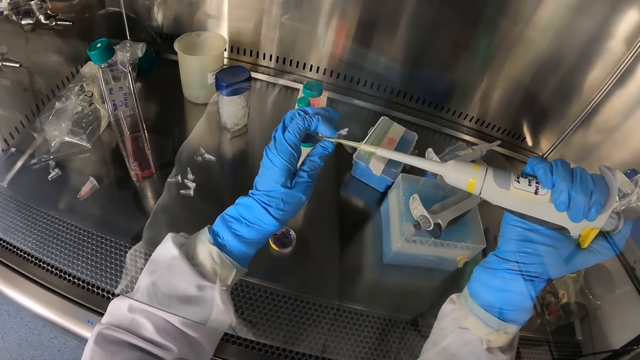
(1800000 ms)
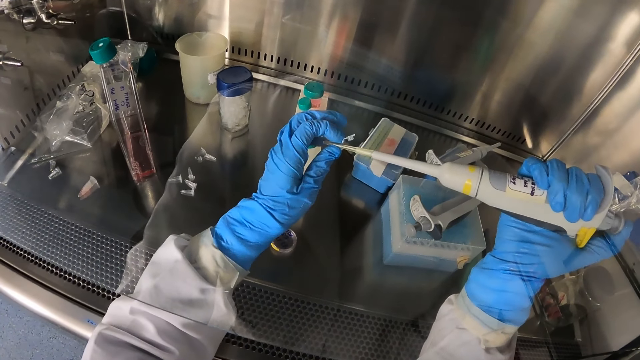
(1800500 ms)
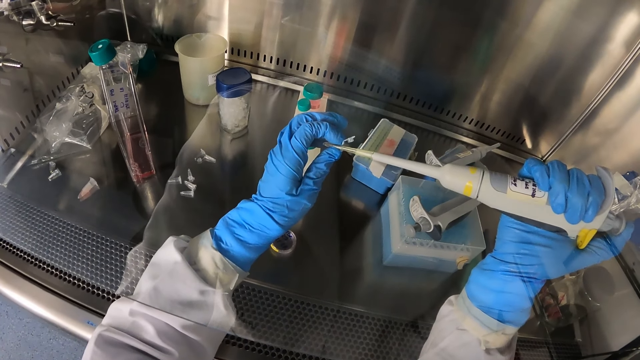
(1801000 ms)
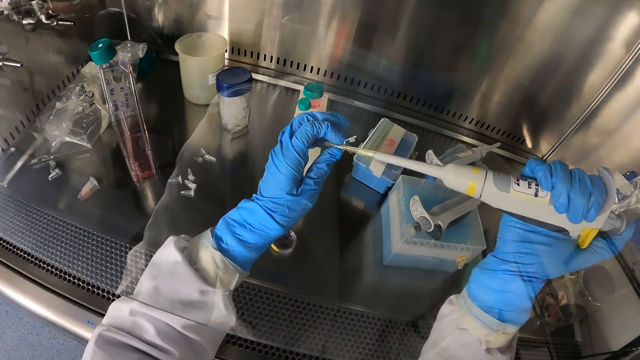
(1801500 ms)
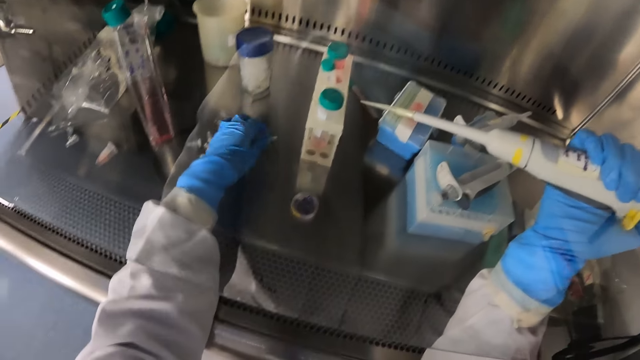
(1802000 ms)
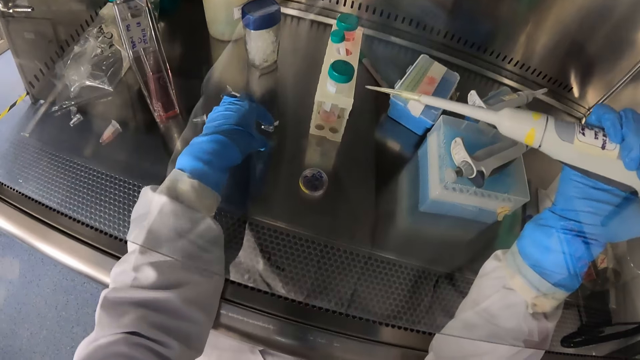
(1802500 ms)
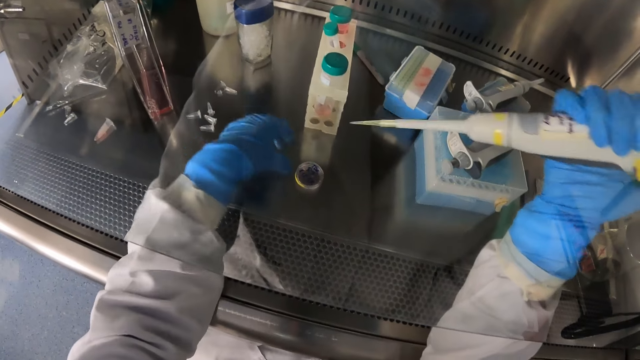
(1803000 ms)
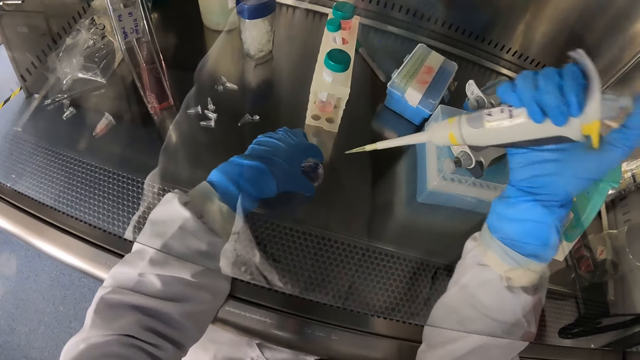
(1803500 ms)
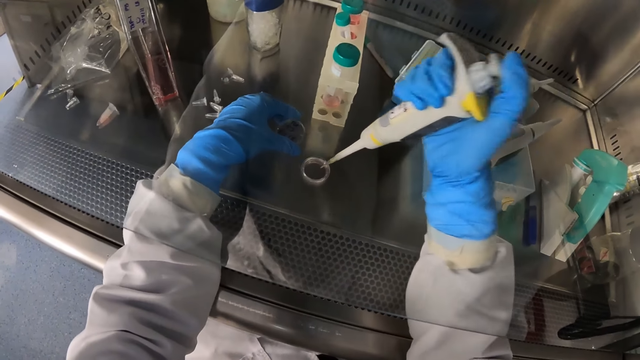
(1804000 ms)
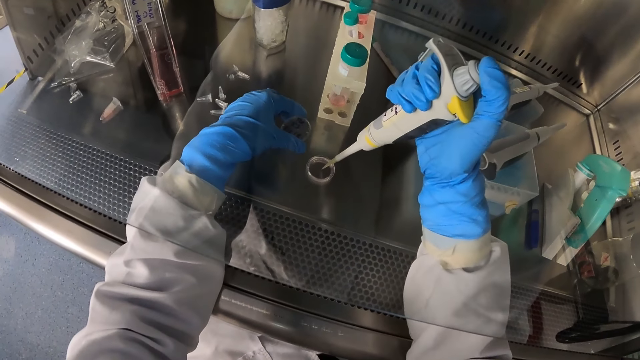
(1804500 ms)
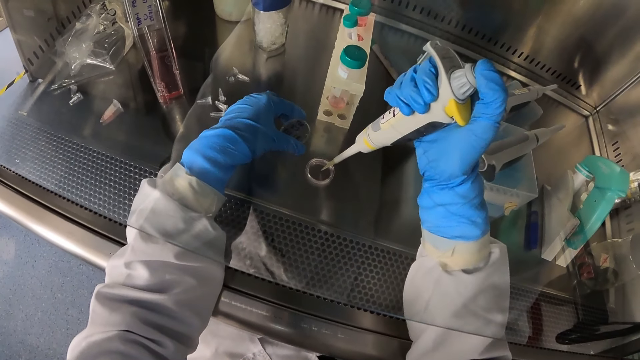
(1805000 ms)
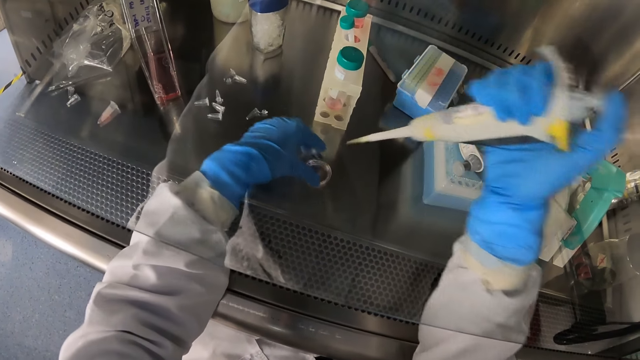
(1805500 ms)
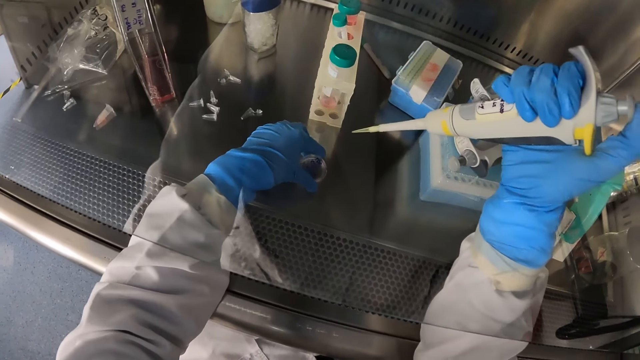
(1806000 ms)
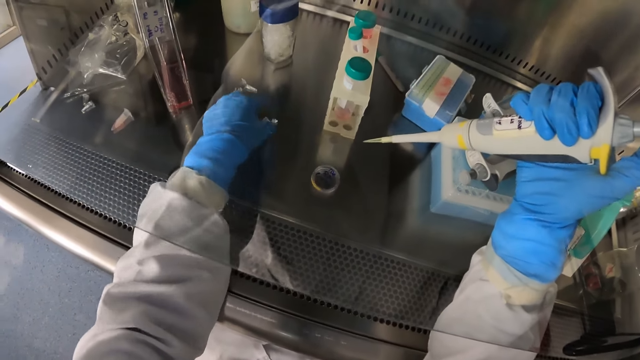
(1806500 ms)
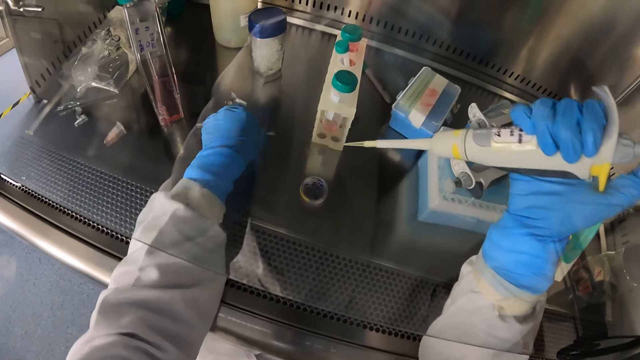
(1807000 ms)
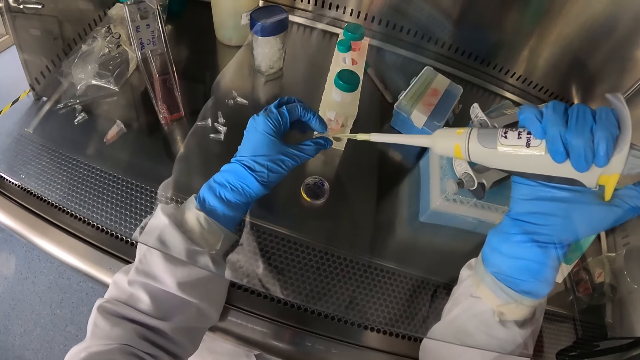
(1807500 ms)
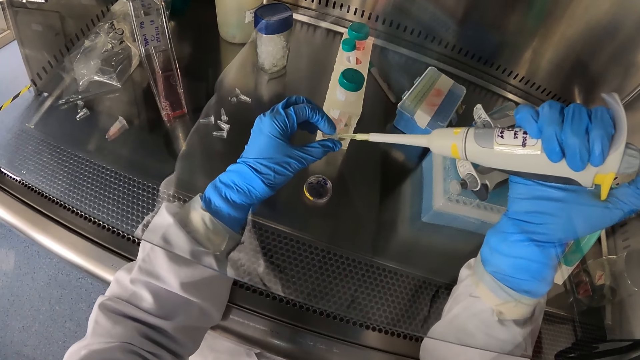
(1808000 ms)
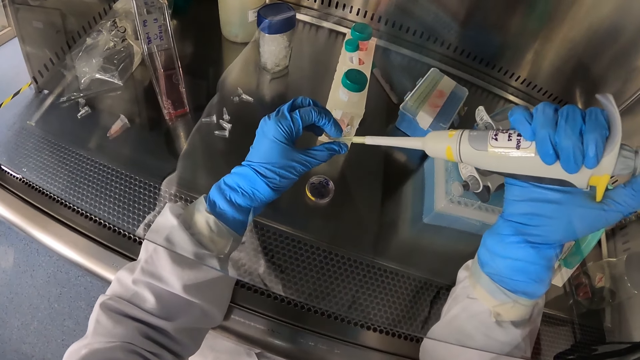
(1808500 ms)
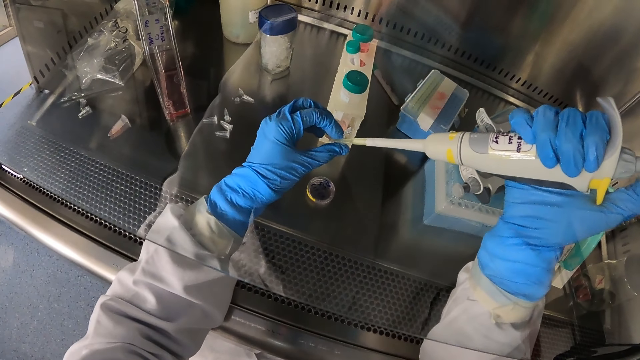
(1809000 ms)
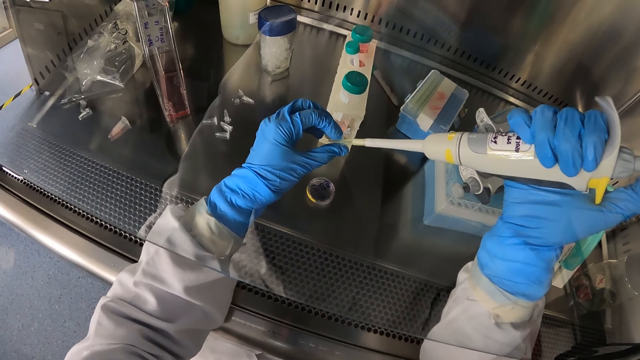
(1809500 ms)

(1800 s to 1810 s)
The camera wearer deposits the specimen. He dips the micro pipette in the sample container with his right hand. He drops the sample container on the tray with his left hand. He opens the petri dish on the tray with his left hand. He places the micro pipette in the petri dish with his right hand. He deposits the specimen. He closes the petri dish on the tray with his left hand. He picks a sample container from the tray with his left hand. He dips the micro pipette in the sample container with his right hand. He deposits the specimen.

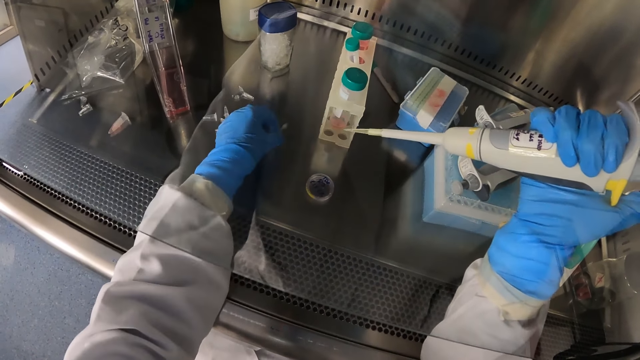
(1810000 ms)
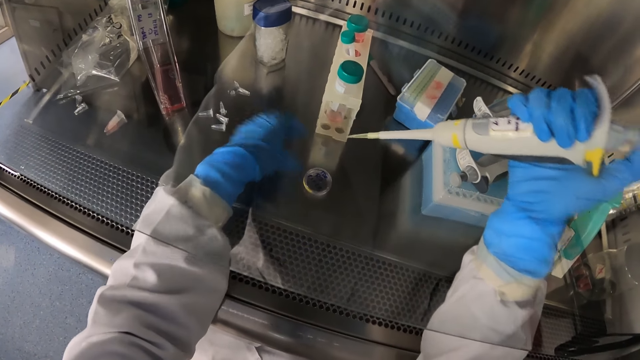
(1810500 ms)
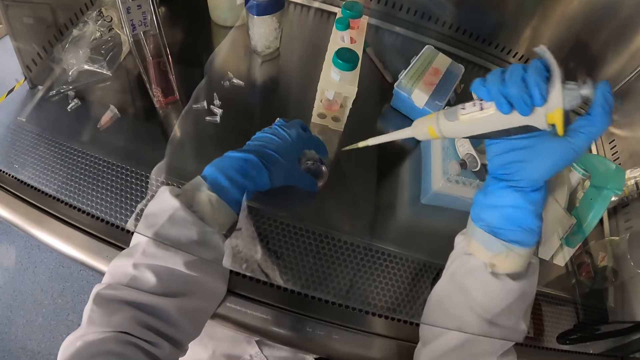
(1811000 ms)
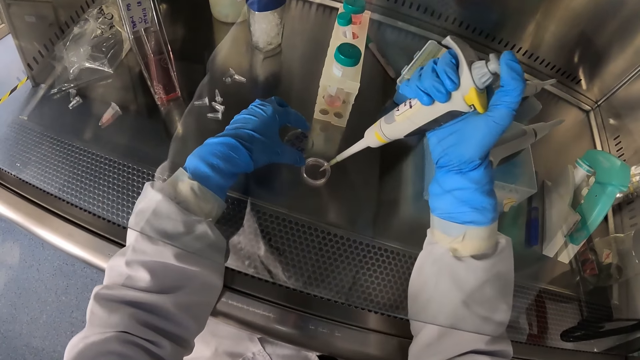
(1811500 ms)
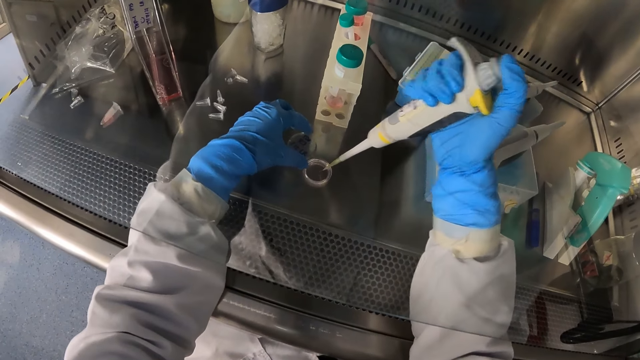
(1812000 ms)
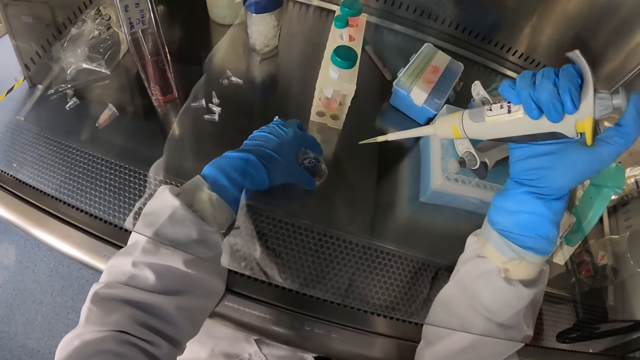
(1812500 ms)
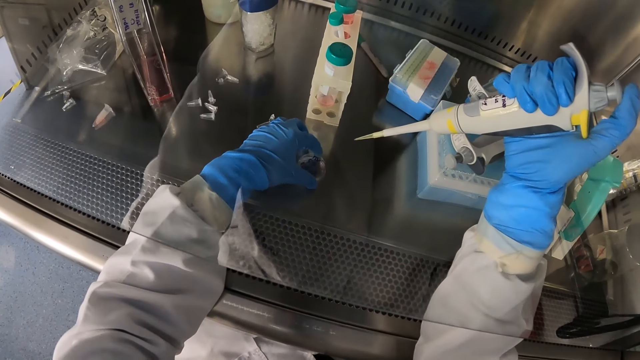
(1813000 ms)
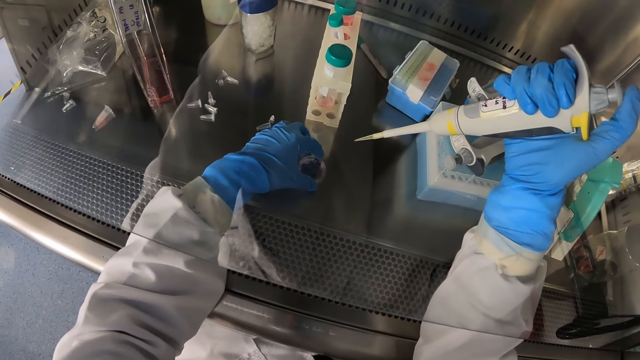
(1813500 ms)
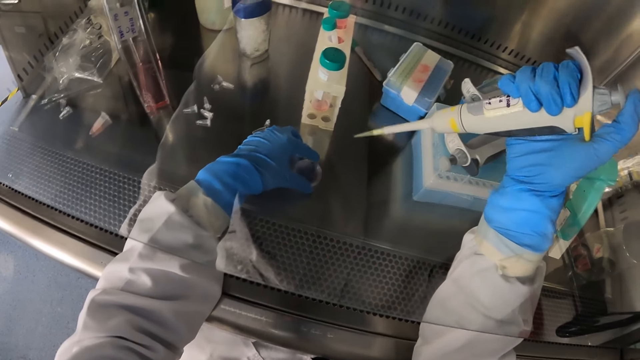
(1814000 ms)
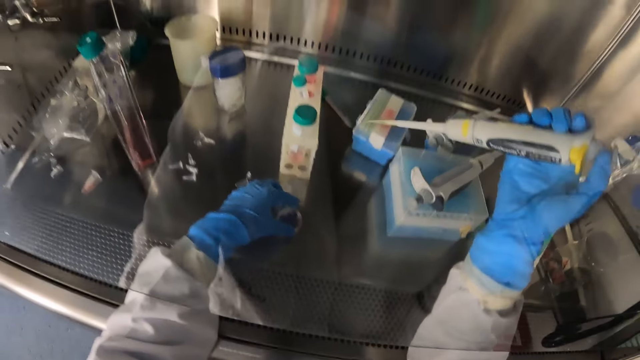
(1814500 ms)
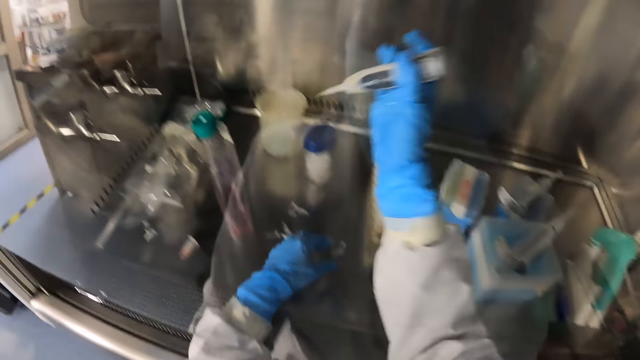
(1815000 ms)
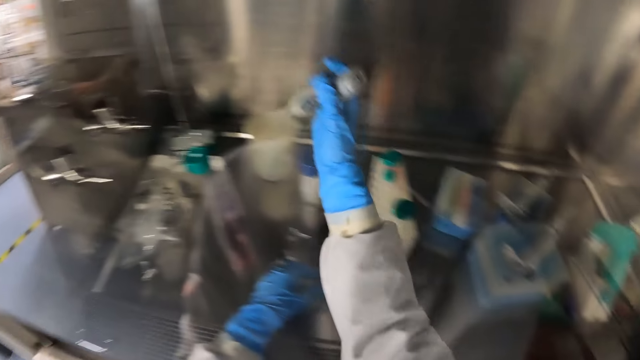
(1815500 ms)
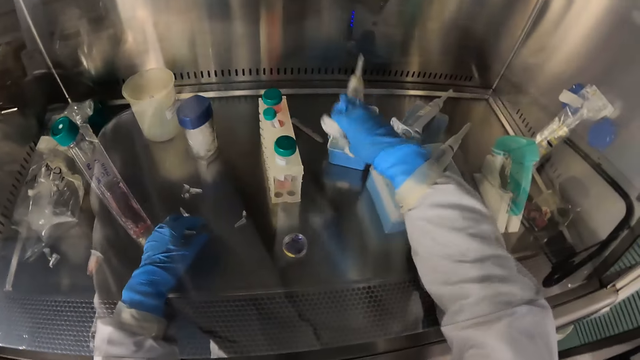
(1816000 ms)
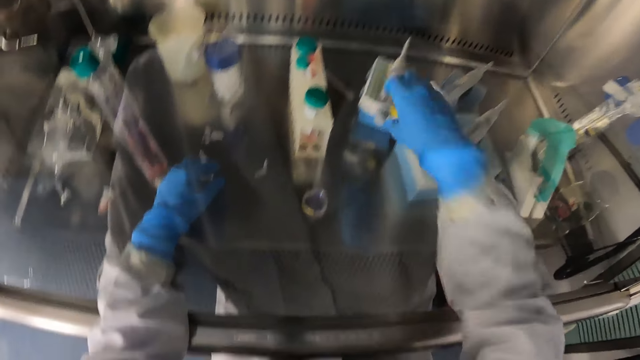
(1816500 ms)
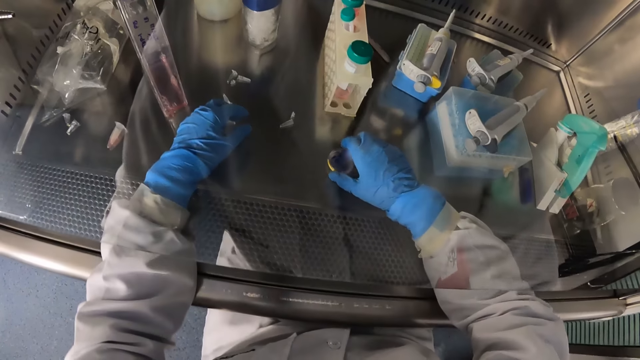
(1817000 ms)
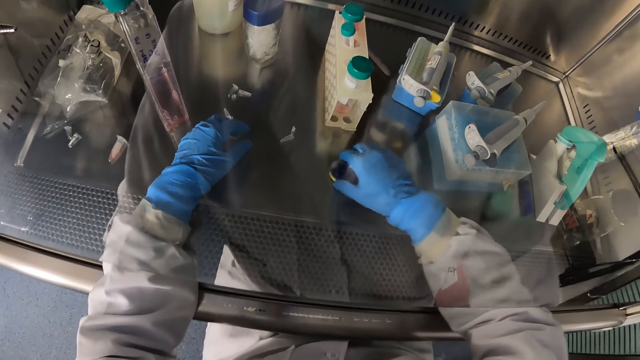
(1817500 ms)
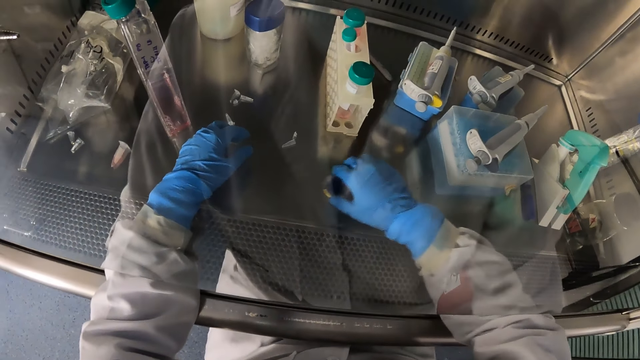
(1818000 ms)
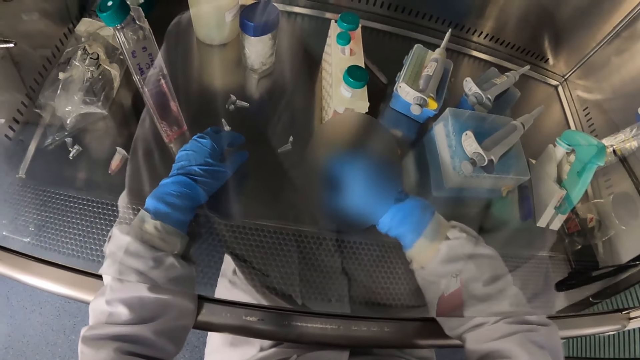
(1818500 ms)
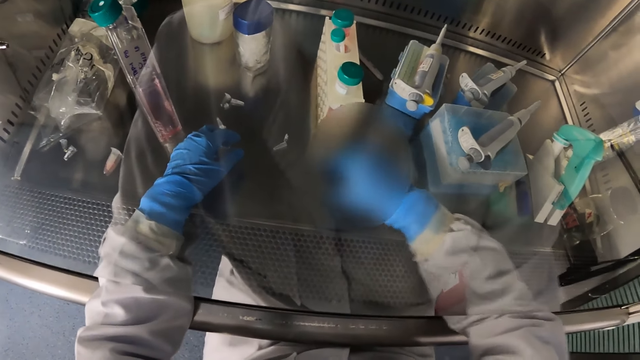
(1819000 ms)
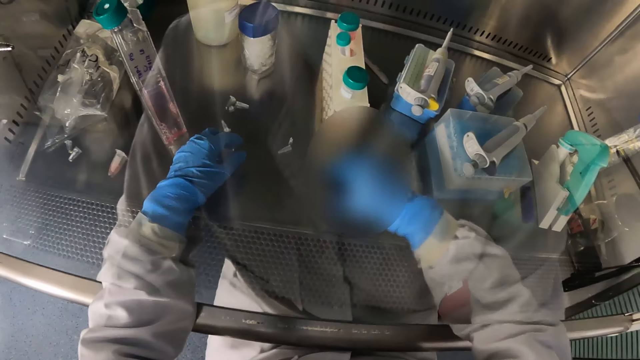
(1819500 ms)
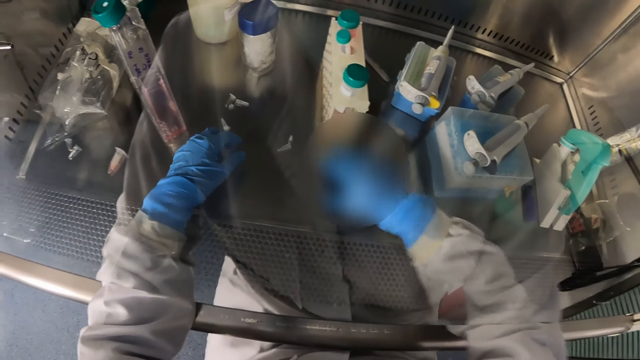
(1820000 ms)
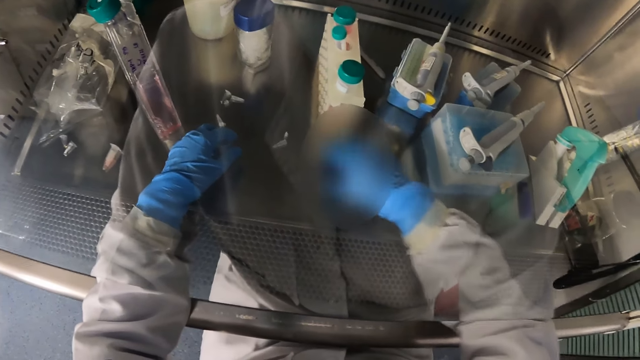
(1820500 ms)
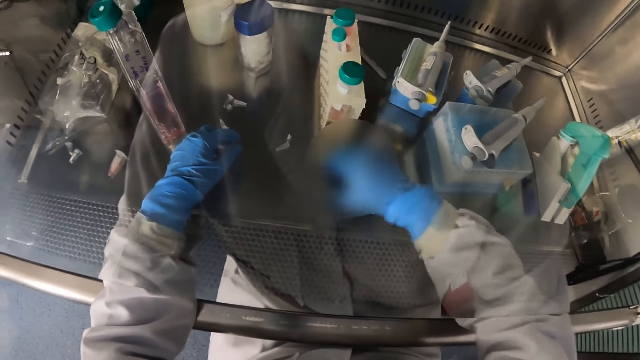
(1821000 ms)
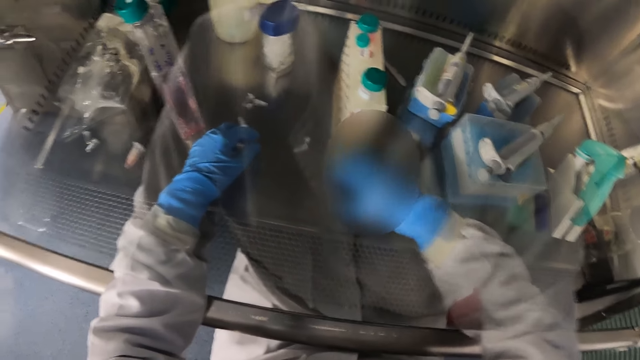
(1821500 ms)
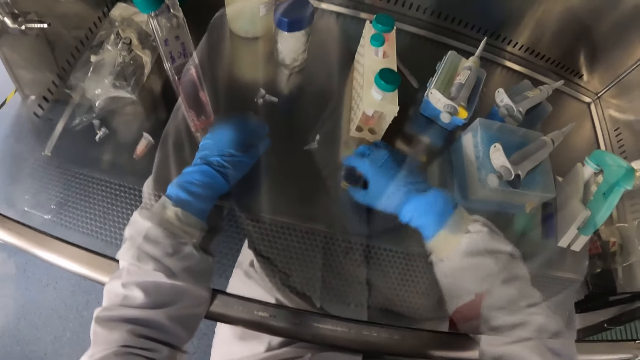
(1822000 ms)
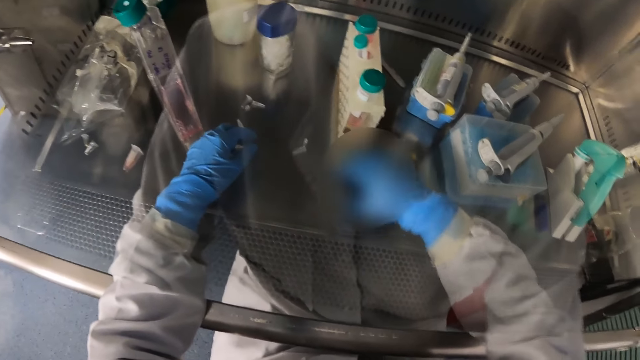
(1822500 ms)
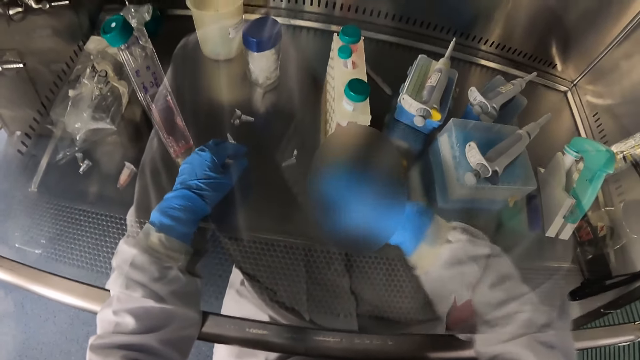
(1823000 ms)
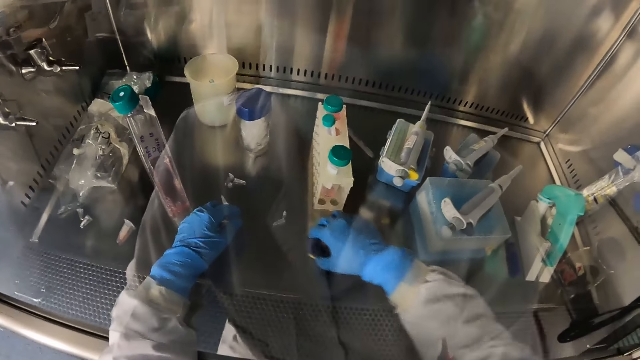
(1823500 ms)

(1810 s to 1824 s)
The camera wearer drops the sample container on the tray with his left hand. He opens the petri dish on the tray with his left hand. He places the micro pipette in the petri dish with his right hand. He deposits the specimen. He closes the petri dish on the tray with his left hand. He holds something. He dips the micro pipette in the beaker with his right hand. He drops the micro pipette on the sample storage container with his left hand. He mixes the specimen. He shakes the petri dish on the tray with his right hand.
